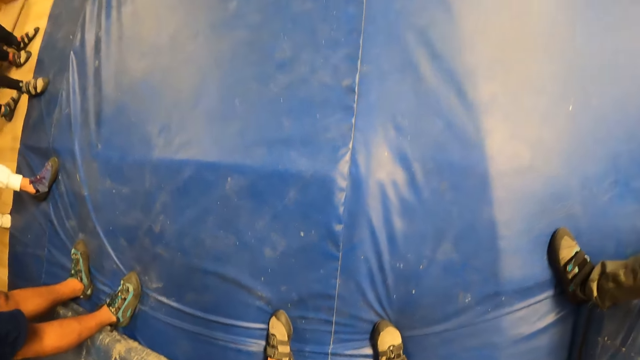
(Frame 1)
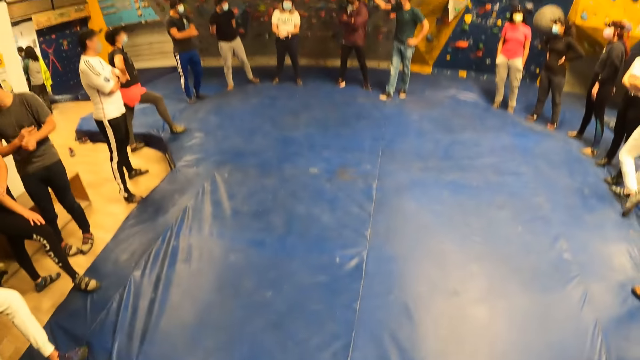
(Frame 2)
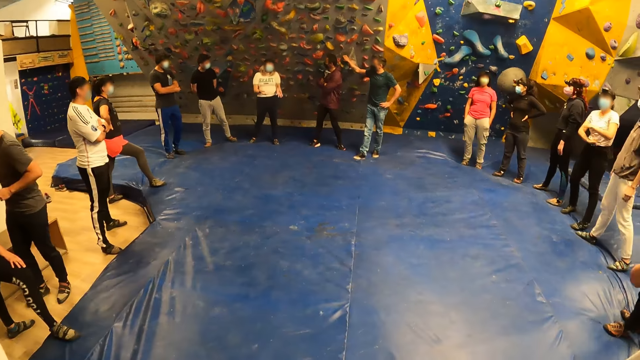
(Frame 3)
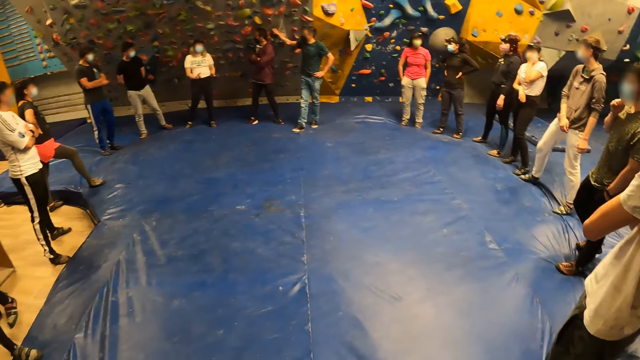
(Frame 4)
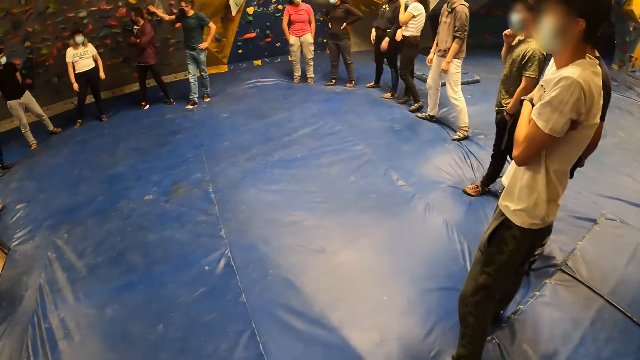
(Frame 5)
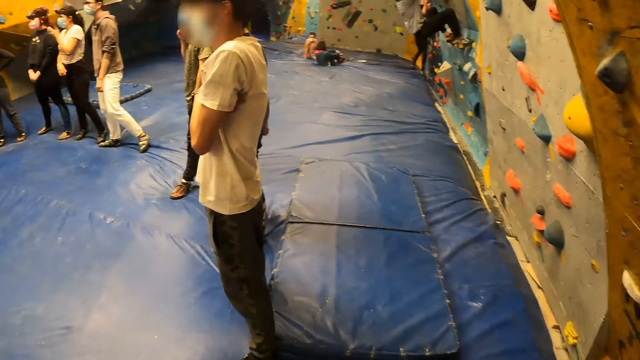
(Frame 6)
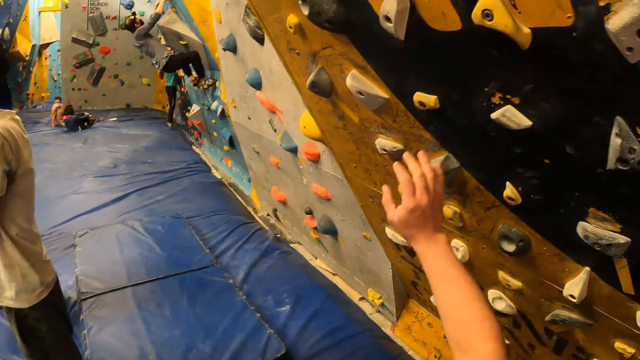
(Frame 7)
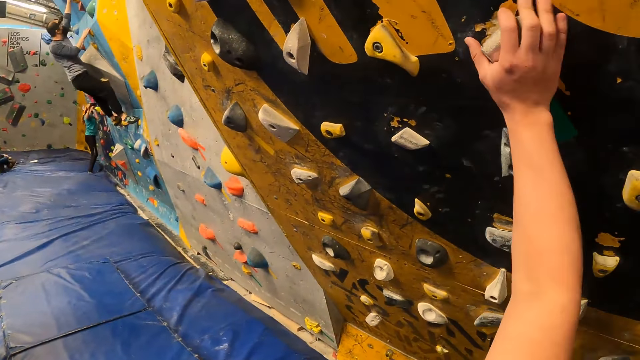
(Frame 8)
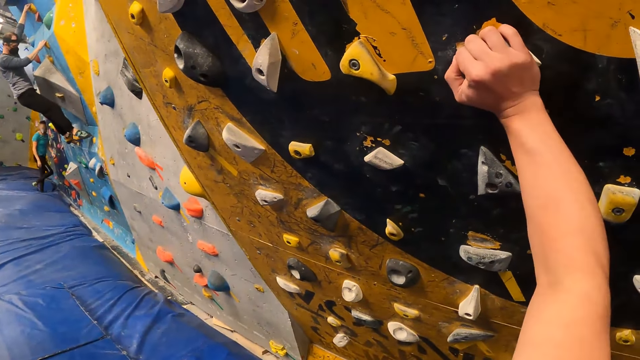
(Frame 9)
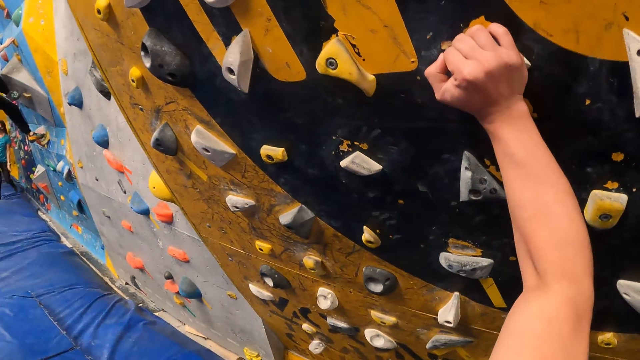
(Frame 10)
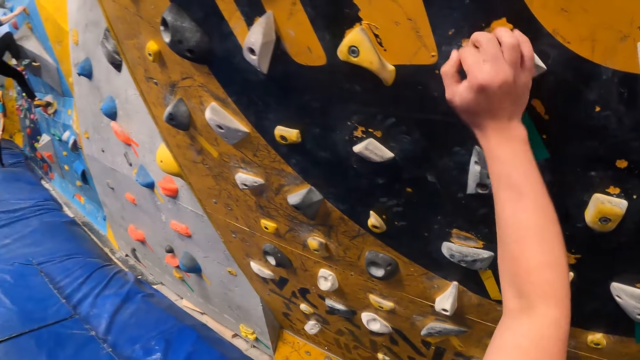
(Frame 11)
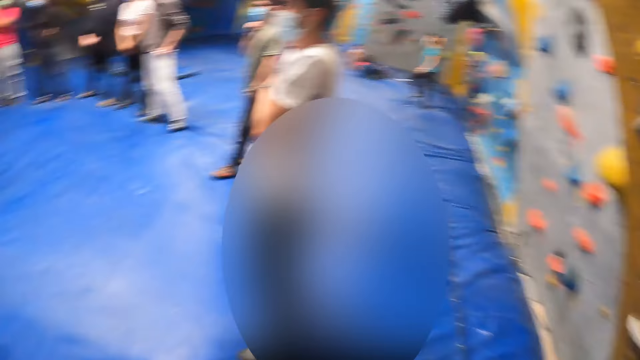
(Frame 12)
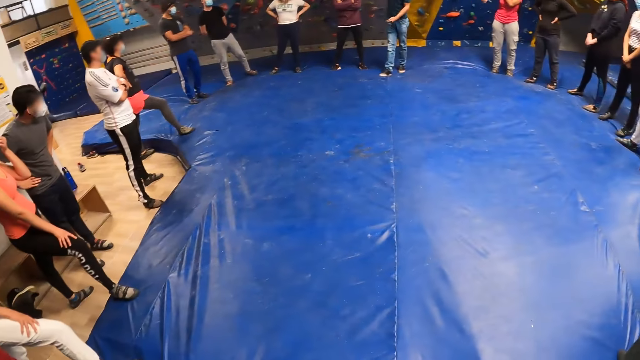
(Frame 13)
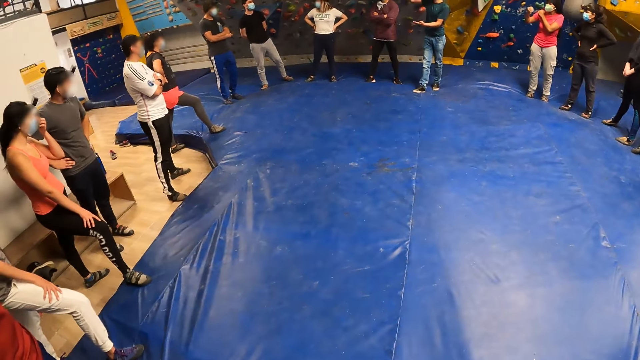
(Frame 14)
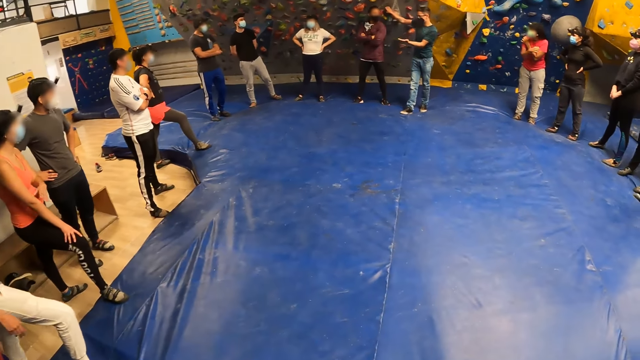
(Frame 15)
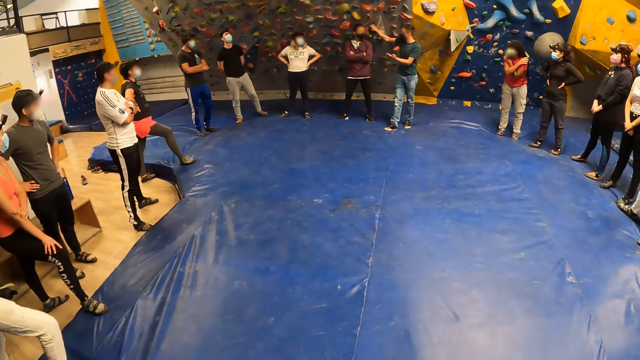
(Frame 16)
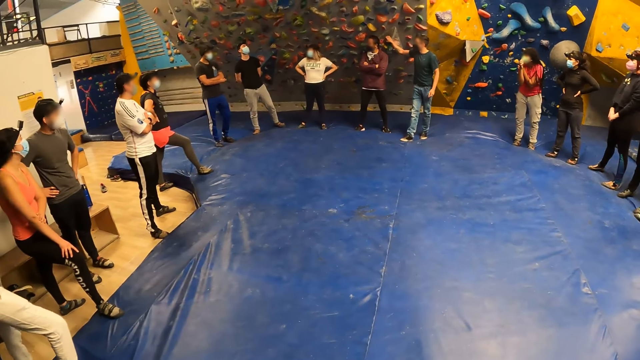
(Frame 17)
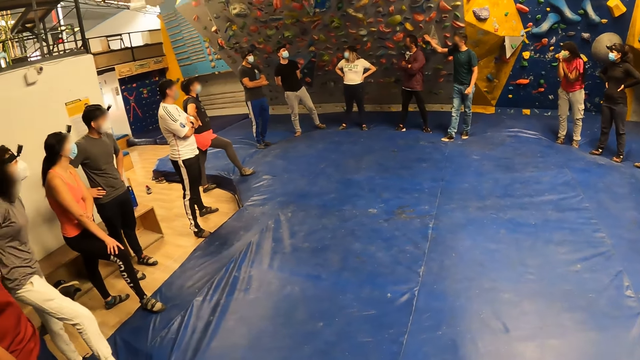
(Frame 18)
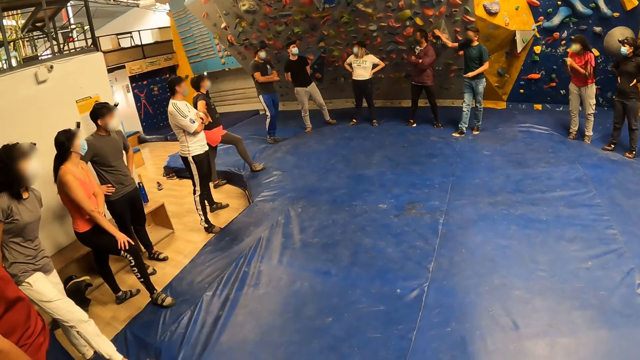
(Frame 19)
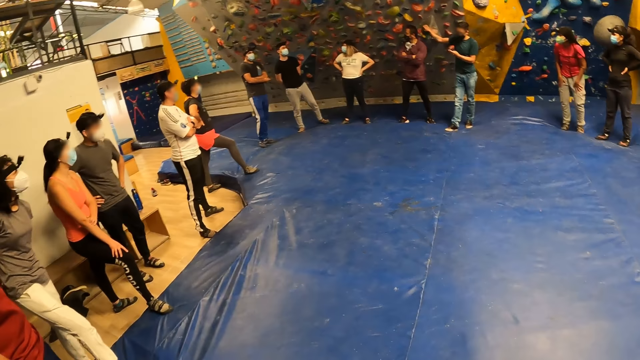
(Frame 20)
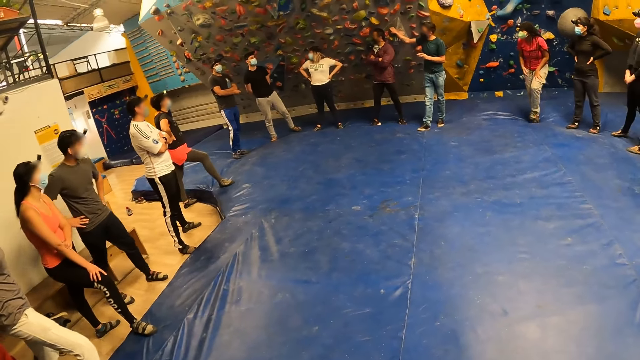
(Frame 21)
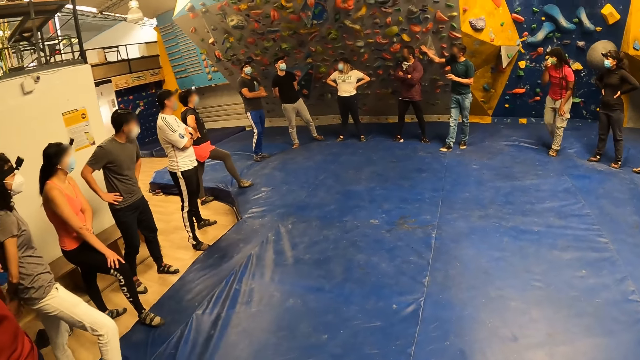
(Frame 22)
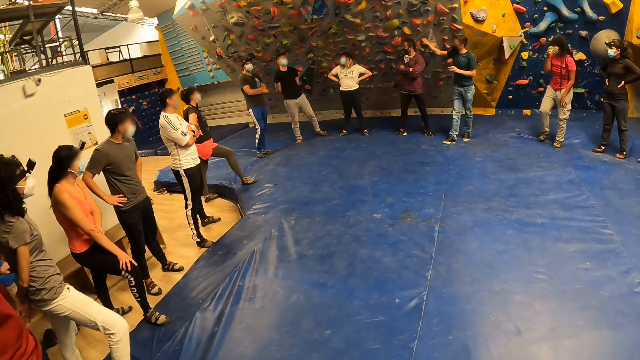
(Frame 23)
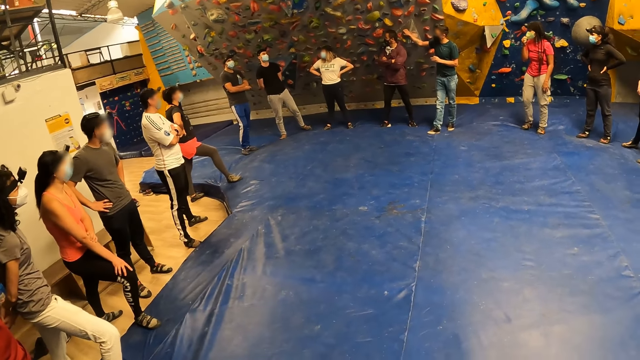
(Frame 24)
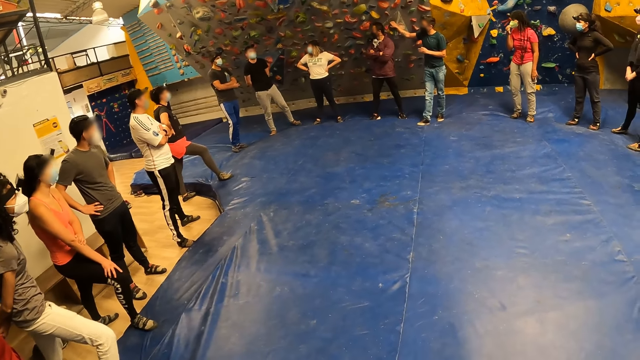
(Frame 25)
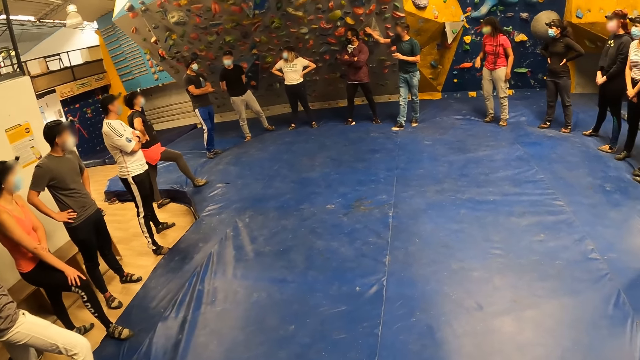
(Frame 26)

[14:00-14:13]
A man steps backwards towards the wall. A lady gestures and converses on the floor. The camera wearer turns to the climbing wall. He holds a rock on the wall with his right hand. Another man climbs the rock wall with both hands. A woman removes her right hand from the rock wall. The camera wearer removes his right hand from the rock on the rock wall. He turns back to the floor. Another man gestures and converses. Another lady moves her hands. Another lady stares around. The conversing man stares around. Another man stares around. The first man stares around. Another man stares around. Another lady stares around. Another lady stares around. Another lady stares around. Another man stares around. The lady who moved her hands steps forward on the floor.

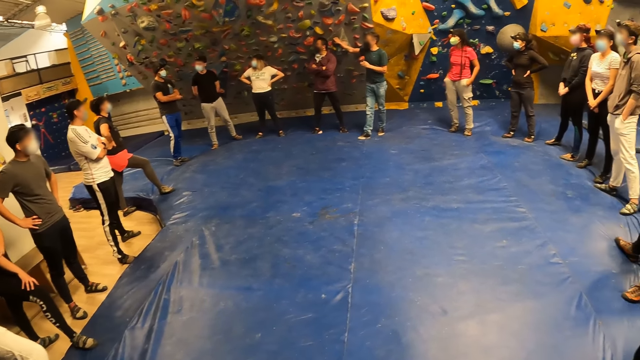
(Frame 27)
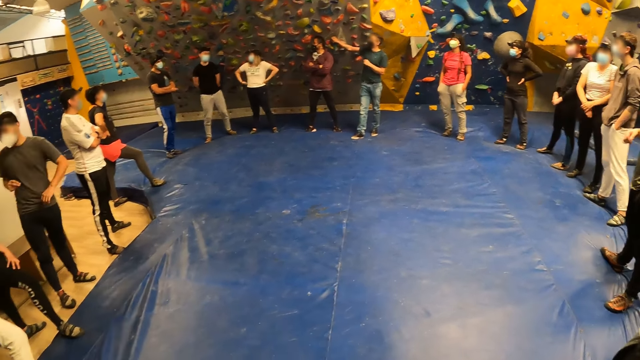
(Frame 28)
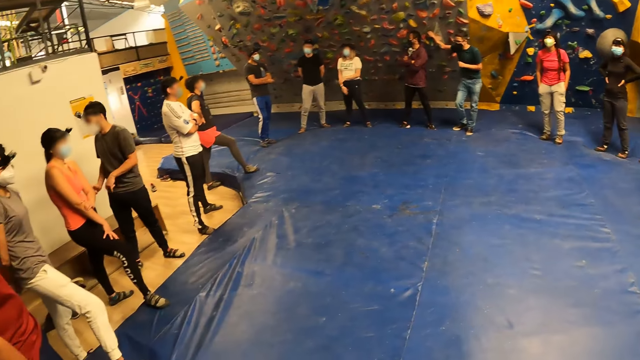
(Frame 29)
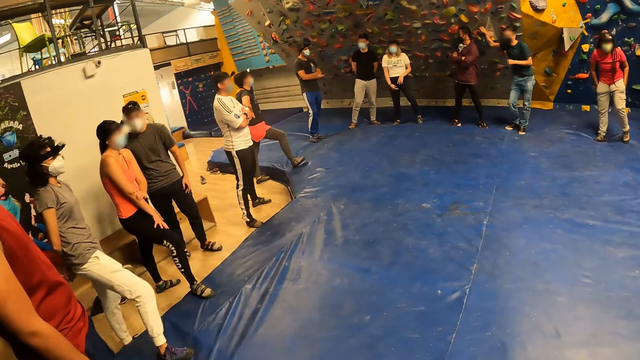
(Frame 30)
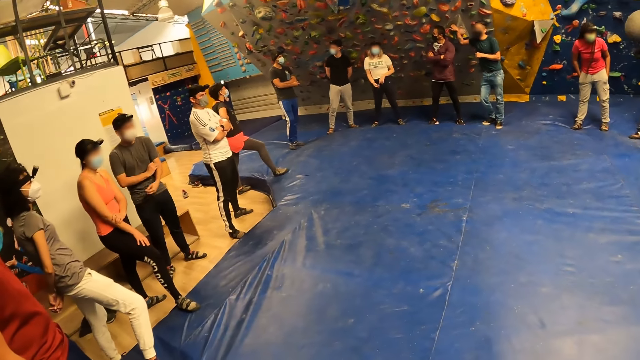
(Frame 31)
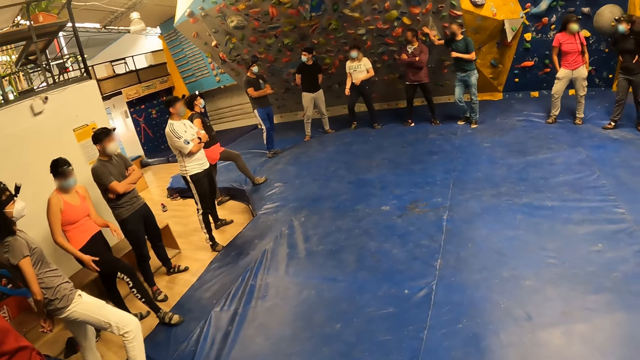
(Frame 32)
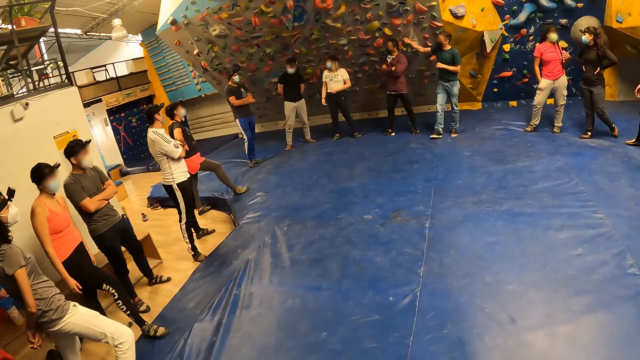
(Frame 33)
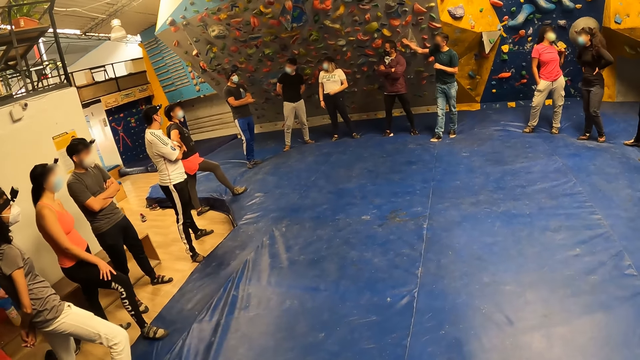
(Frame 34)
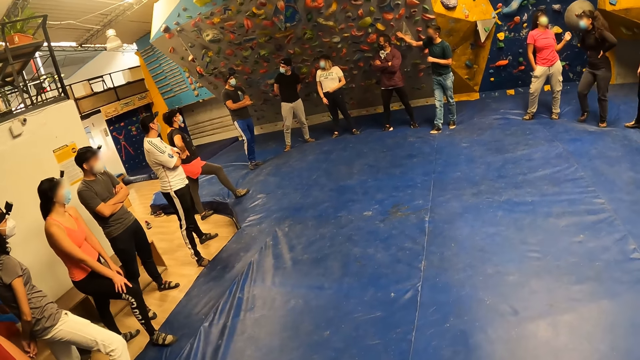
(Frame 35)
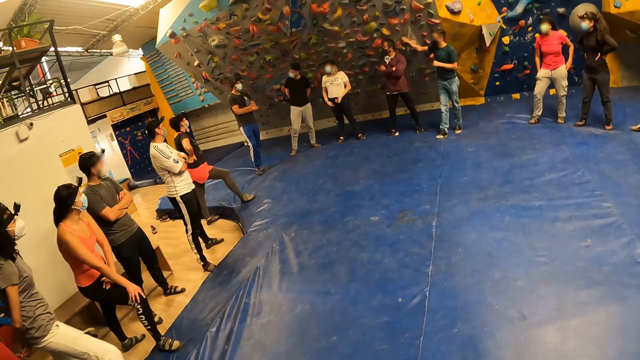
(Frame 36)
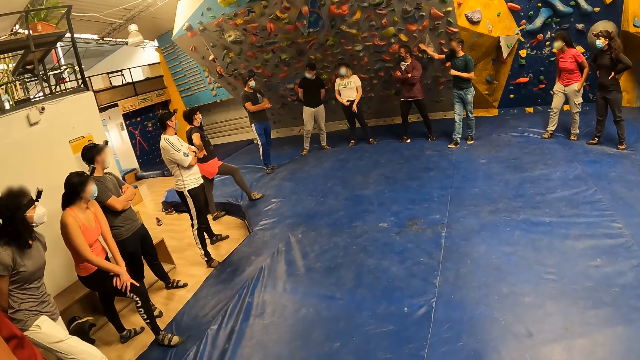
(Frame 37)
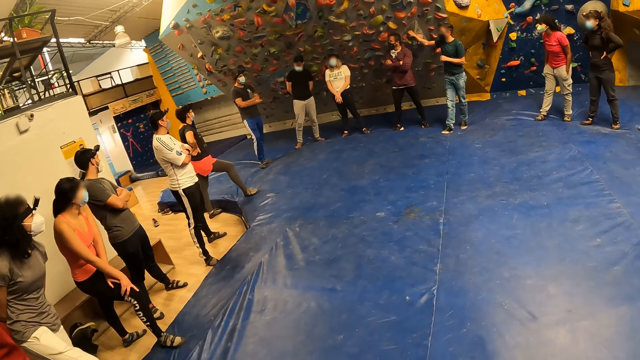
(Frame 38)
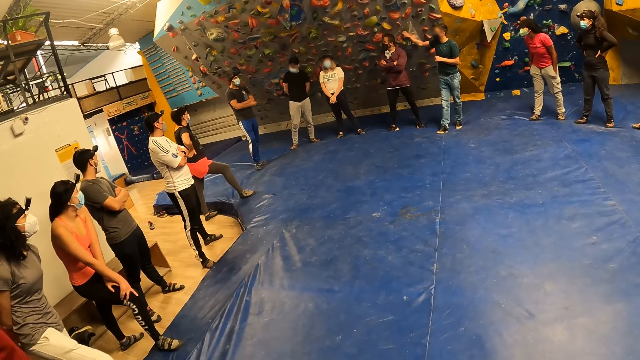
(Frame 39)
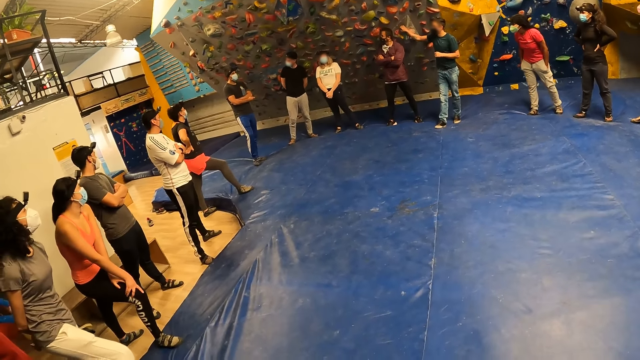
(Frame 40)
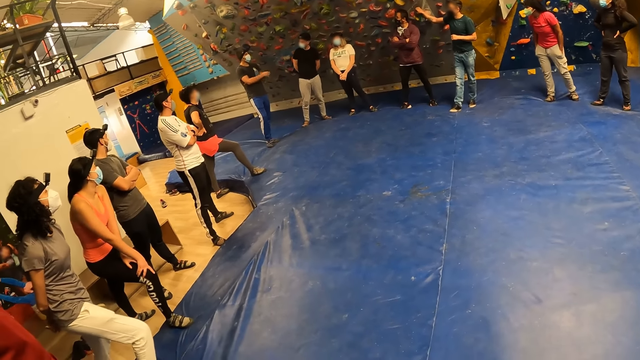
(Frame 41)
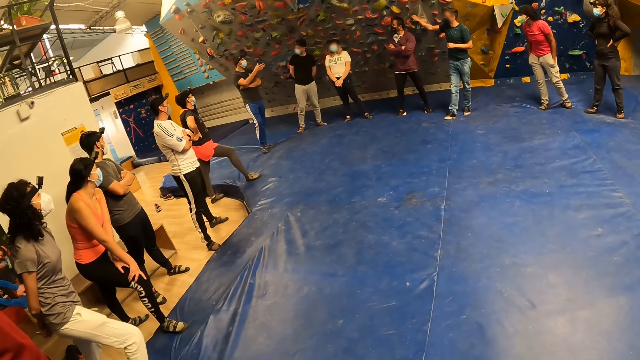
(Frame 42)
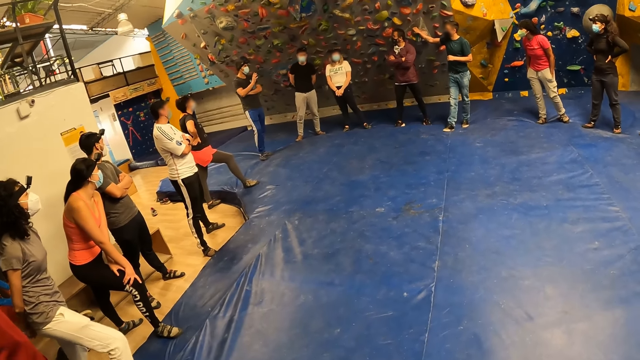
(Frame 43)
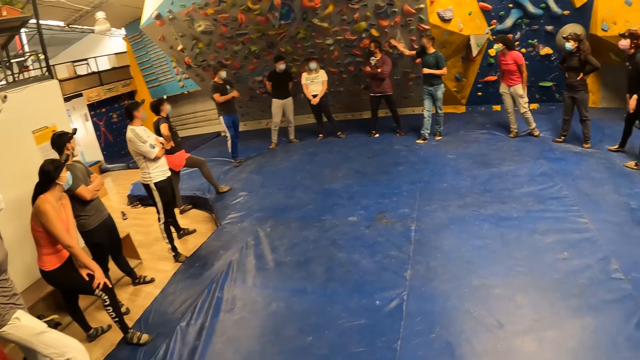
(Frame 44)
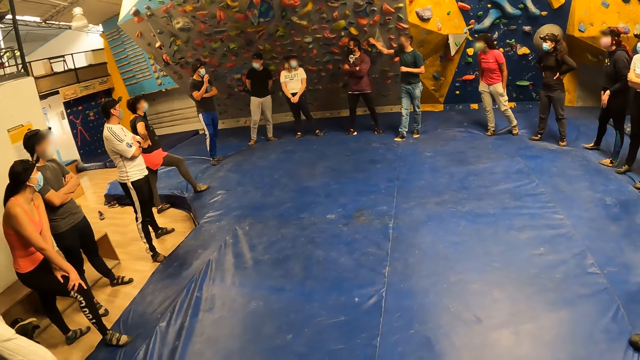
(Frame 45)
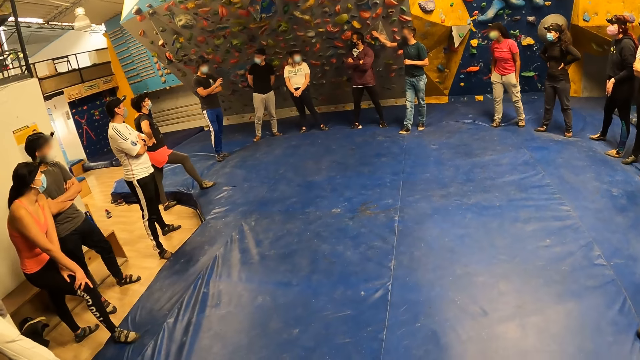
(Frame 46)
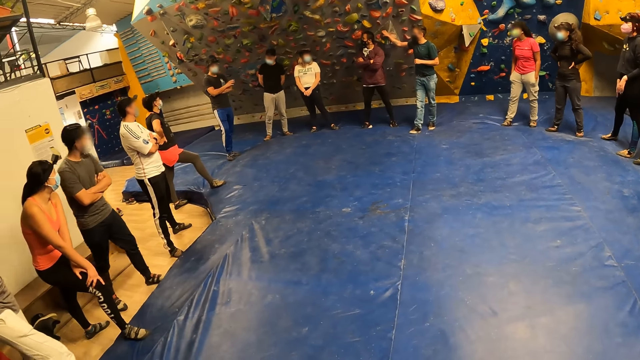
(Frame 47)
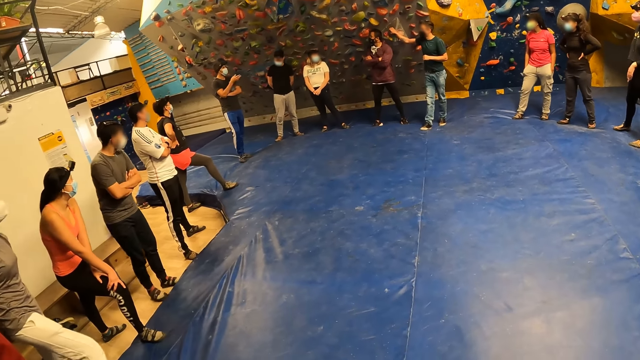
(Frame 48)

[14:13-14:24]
A man turns to the wall and turns back to the floor. A lady converses with another lady. The other lady steps closer to the first lady. Another man interacts with a group of people. The other man gestures and converses on the floor.
